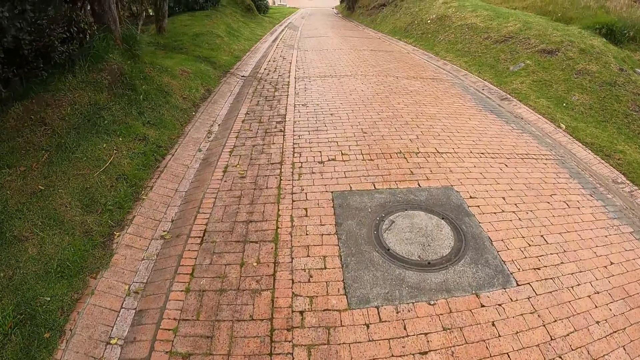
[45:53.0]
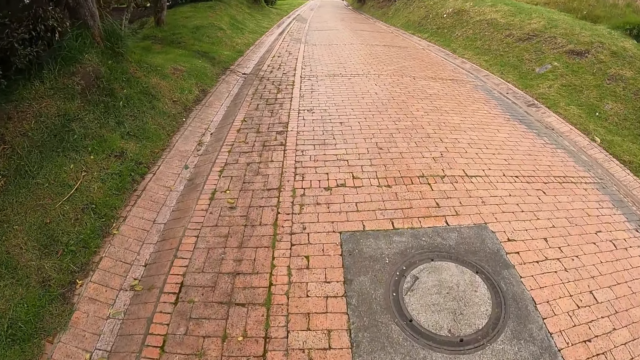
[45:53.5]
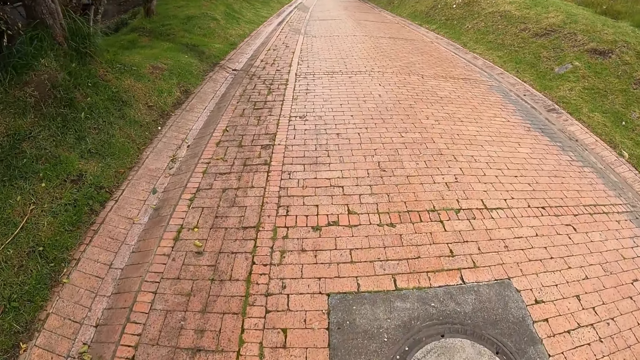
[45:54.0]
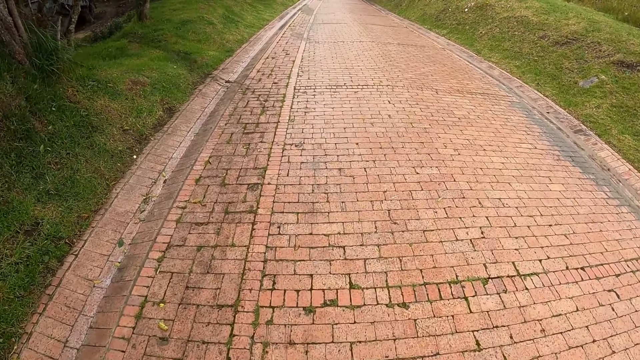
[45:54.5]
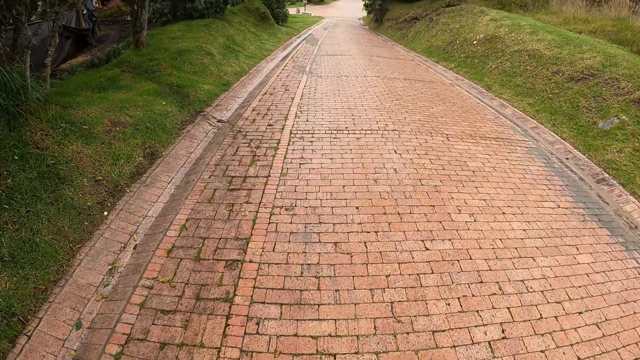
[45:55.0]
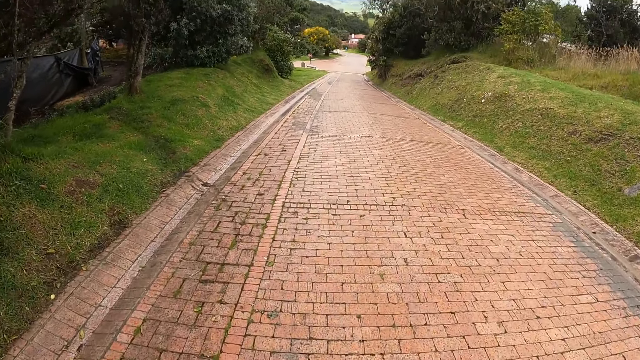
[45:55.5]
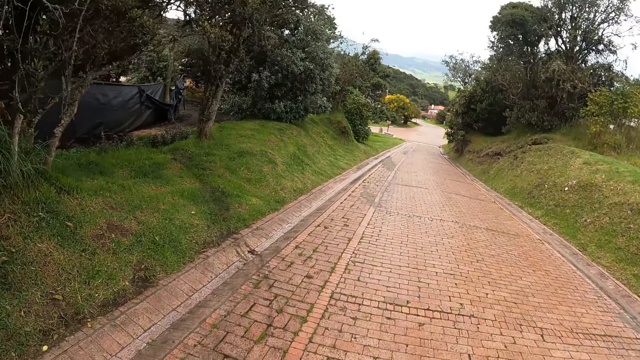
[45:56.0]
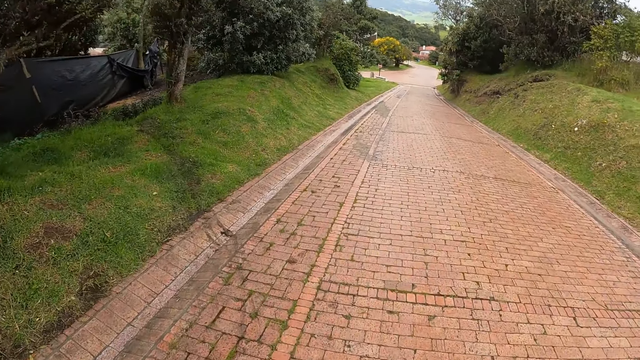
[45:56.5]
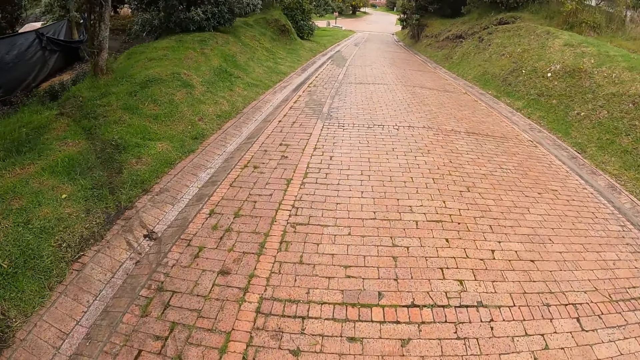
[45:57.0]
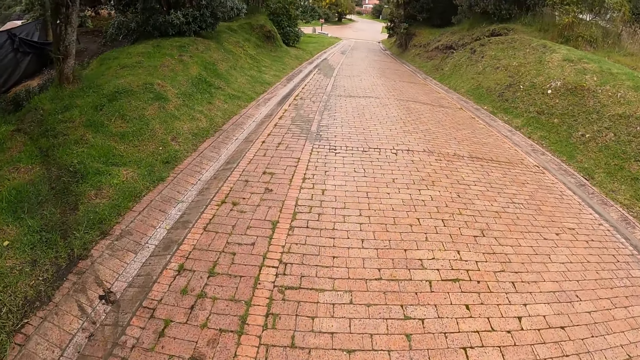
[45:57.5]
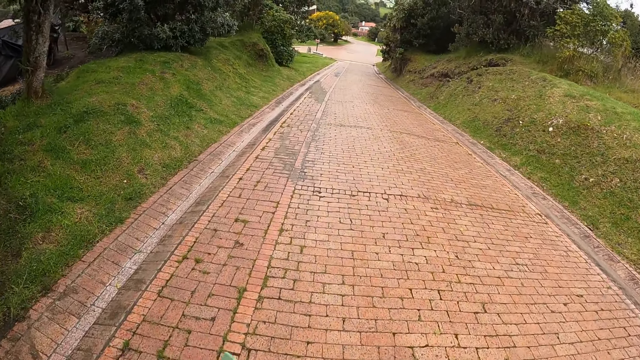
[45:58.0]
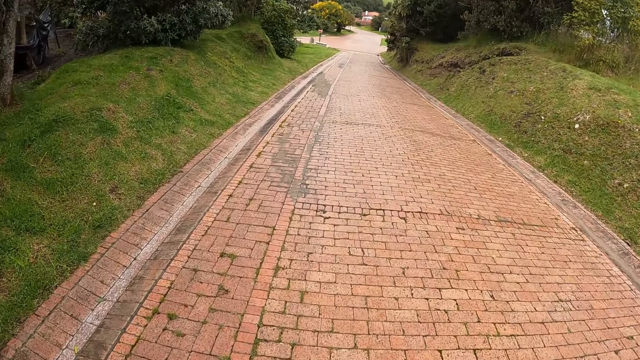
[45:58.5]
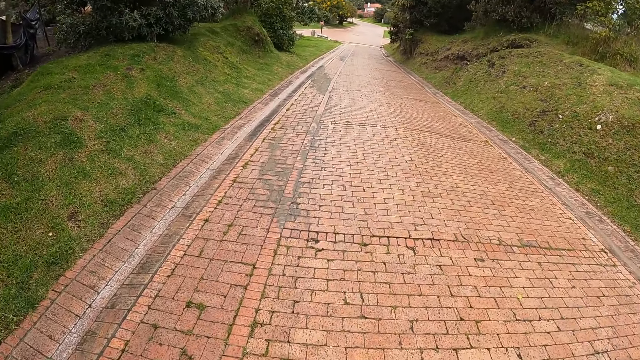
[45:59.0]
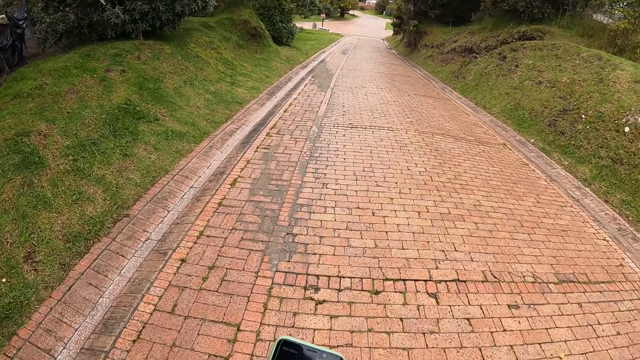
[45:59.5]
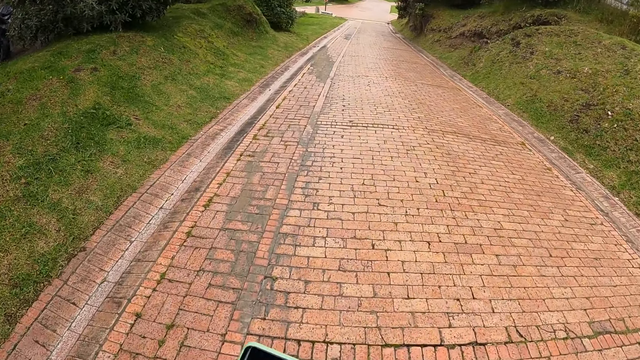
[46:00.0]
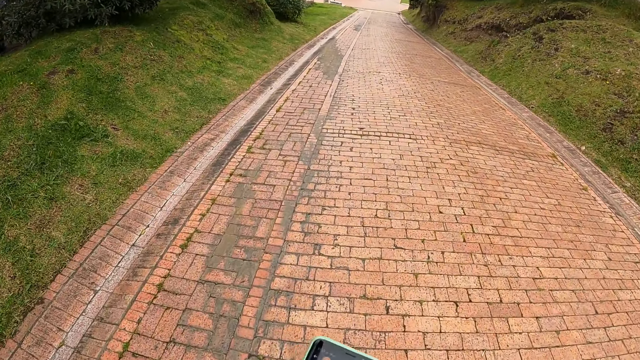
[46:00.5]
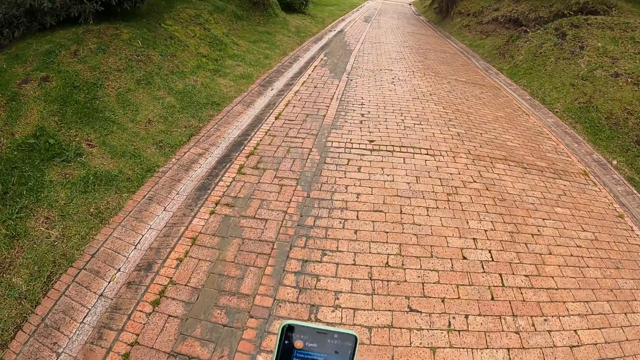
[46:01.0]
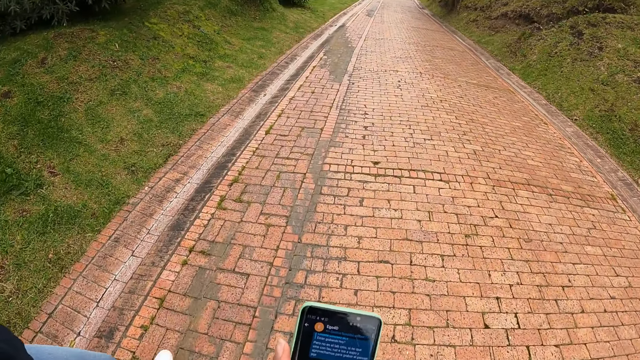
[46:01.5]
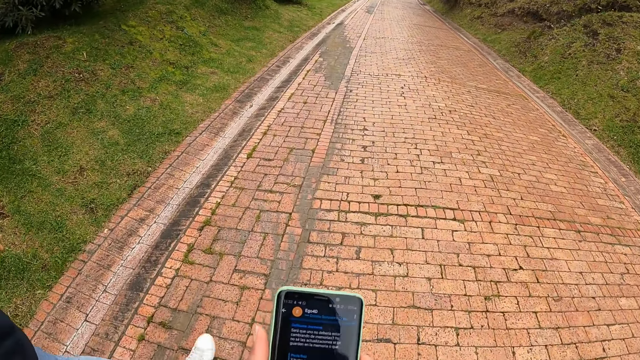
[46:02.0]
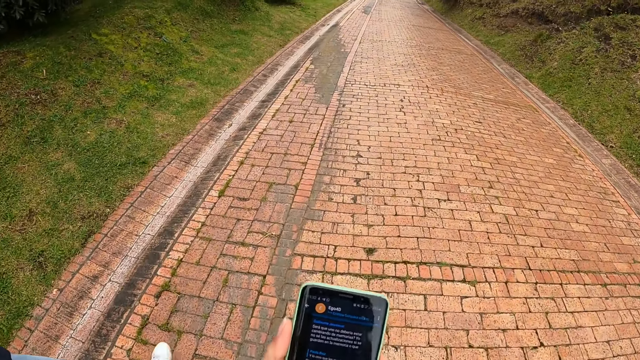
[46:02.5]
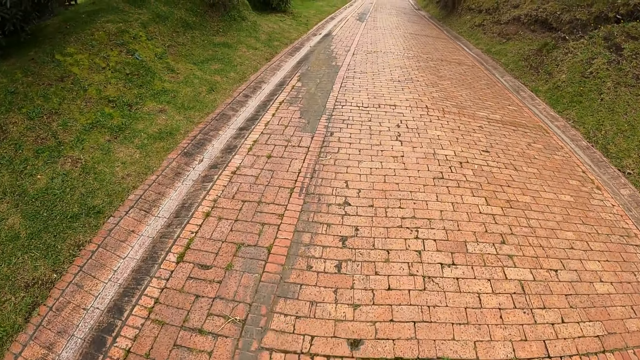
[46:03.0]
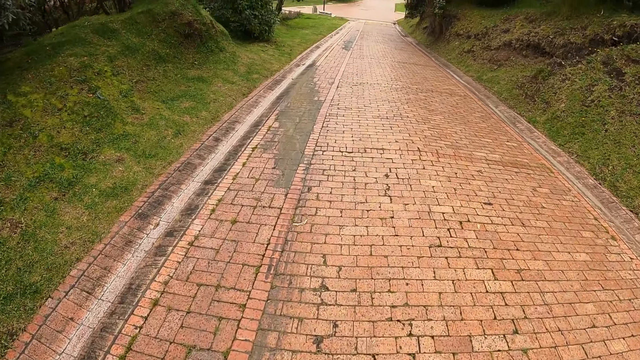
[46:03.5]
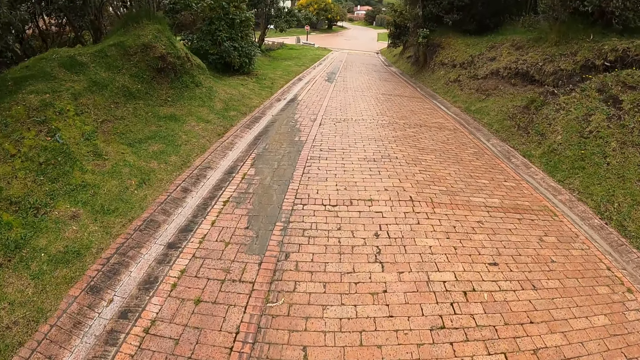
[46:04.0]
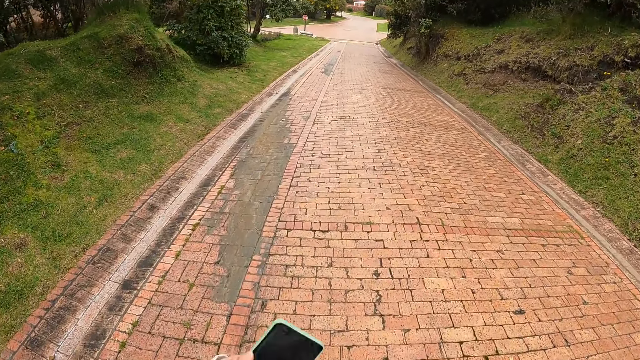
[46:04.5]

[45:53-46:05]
The camera wearer looks at the phone.

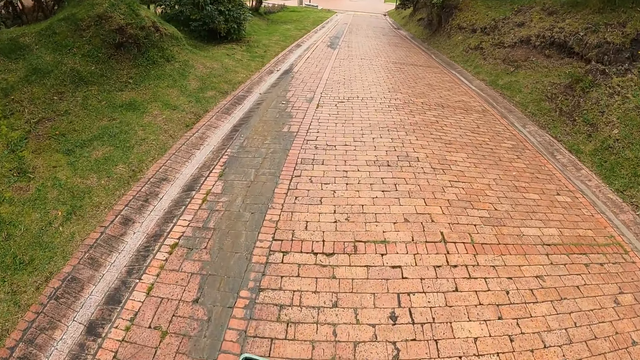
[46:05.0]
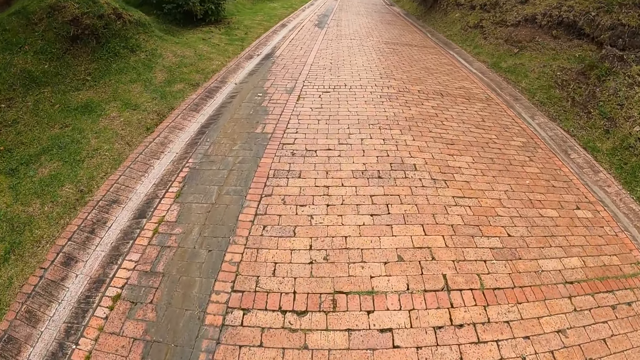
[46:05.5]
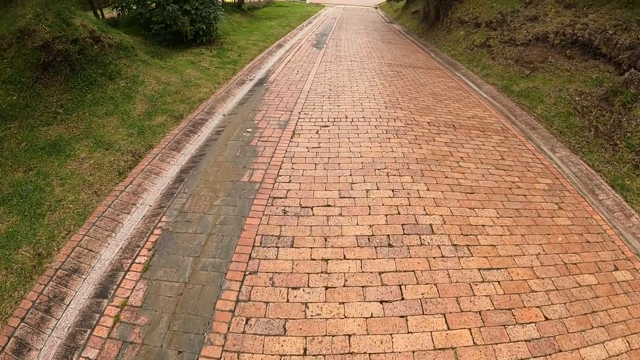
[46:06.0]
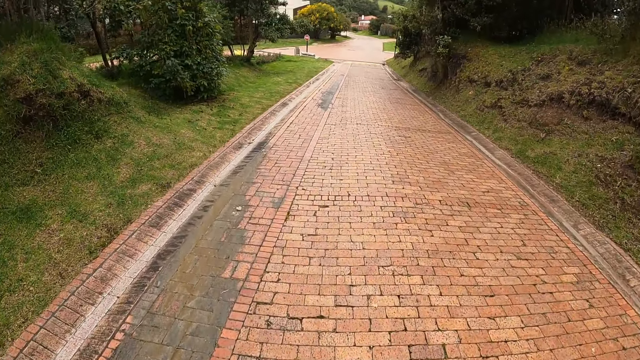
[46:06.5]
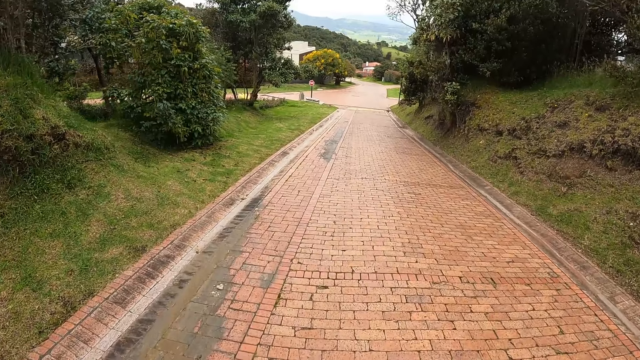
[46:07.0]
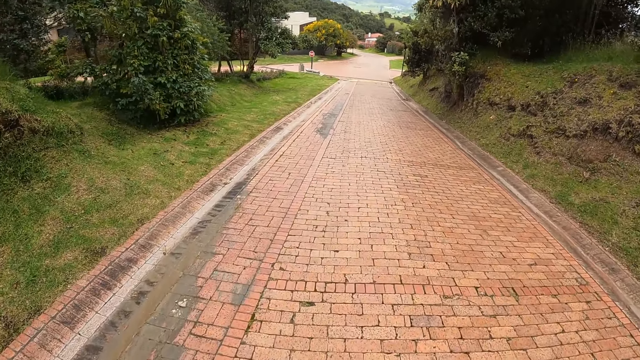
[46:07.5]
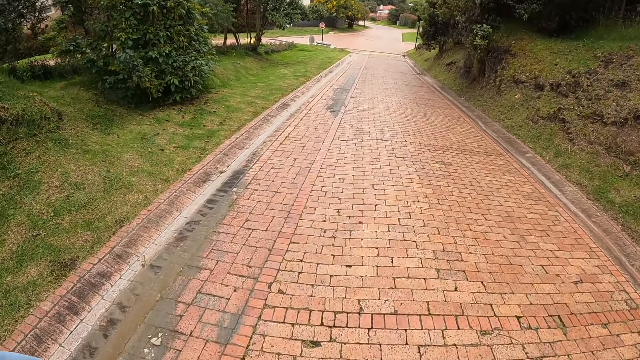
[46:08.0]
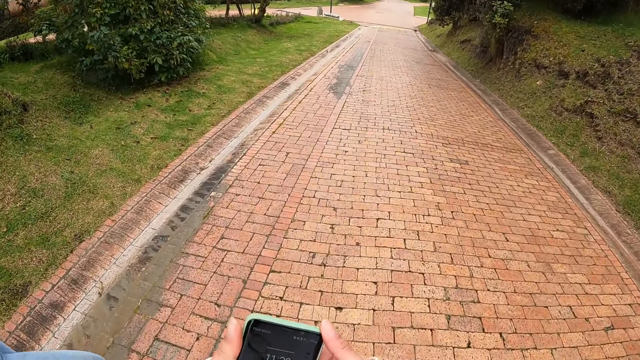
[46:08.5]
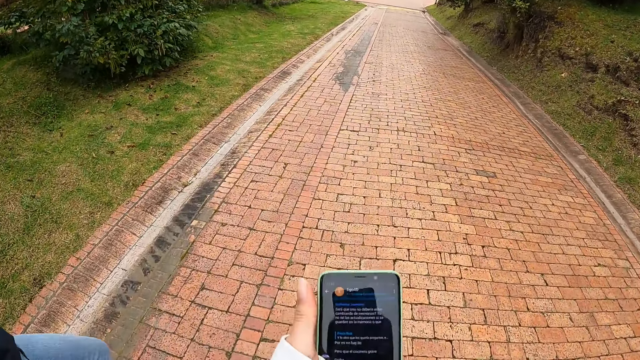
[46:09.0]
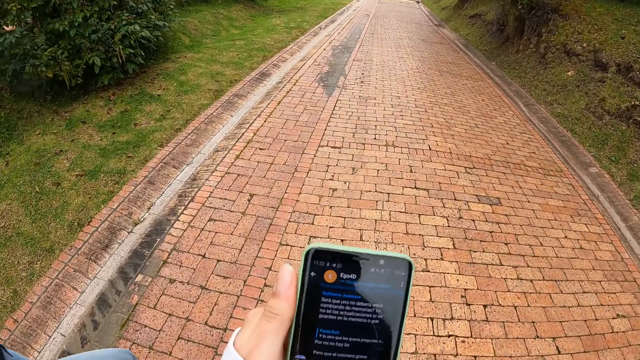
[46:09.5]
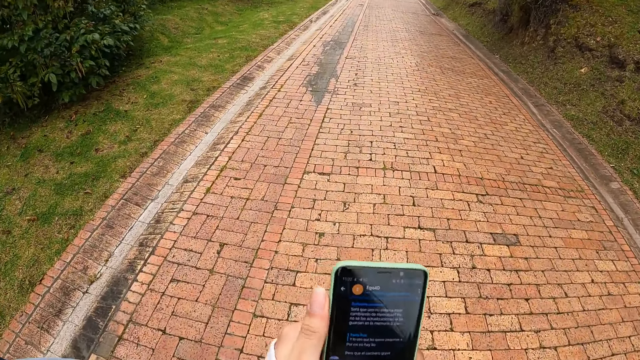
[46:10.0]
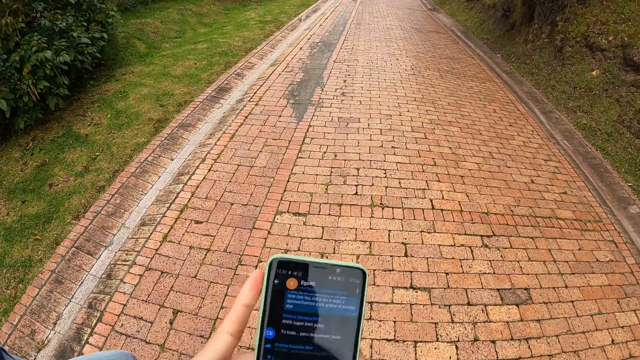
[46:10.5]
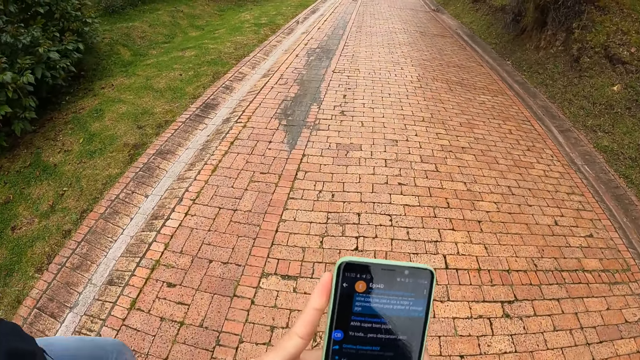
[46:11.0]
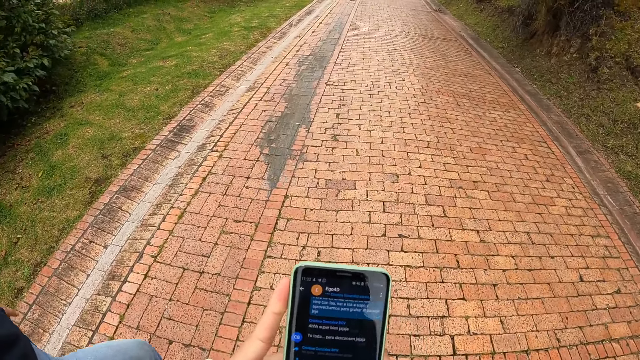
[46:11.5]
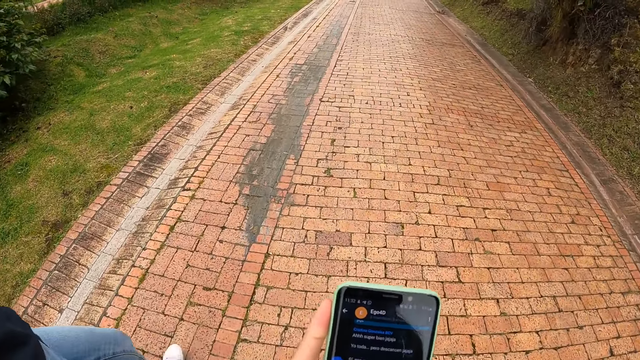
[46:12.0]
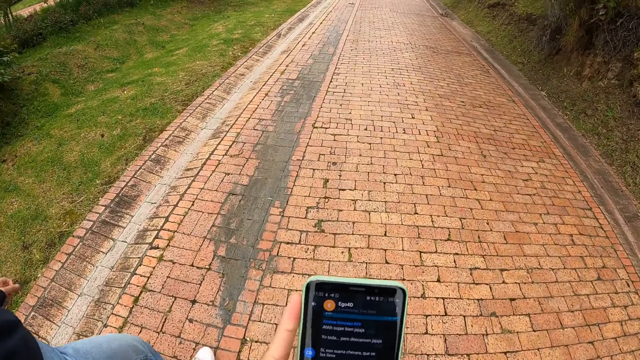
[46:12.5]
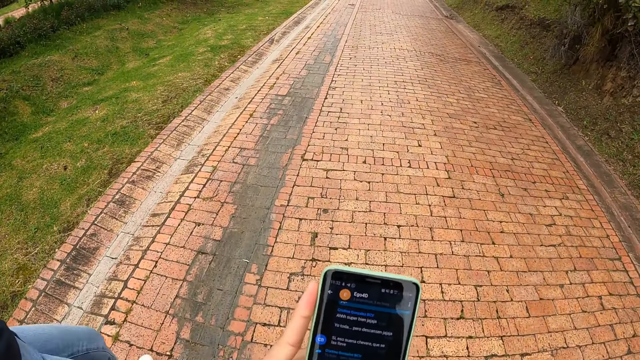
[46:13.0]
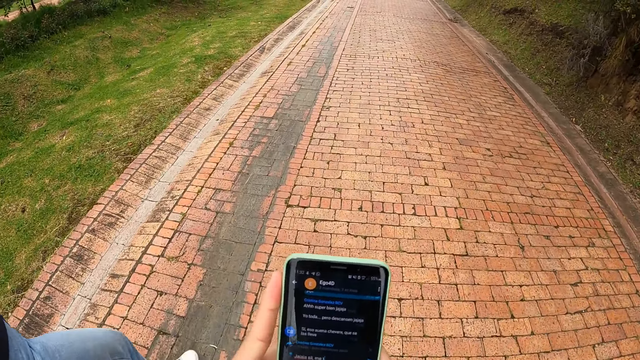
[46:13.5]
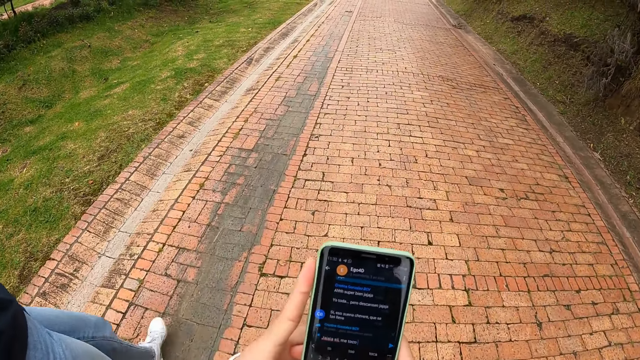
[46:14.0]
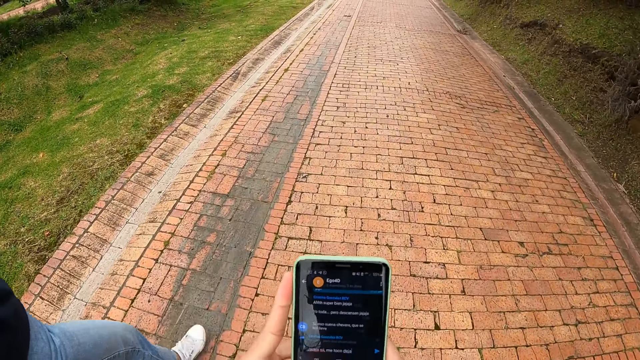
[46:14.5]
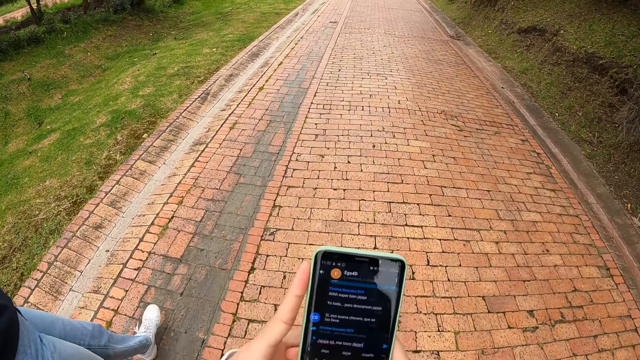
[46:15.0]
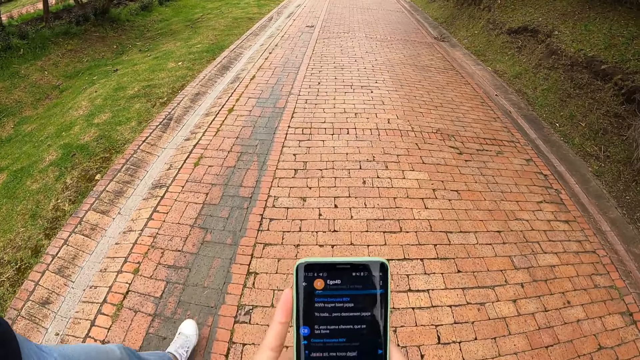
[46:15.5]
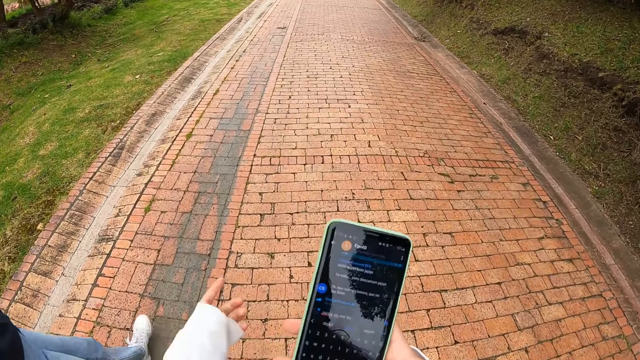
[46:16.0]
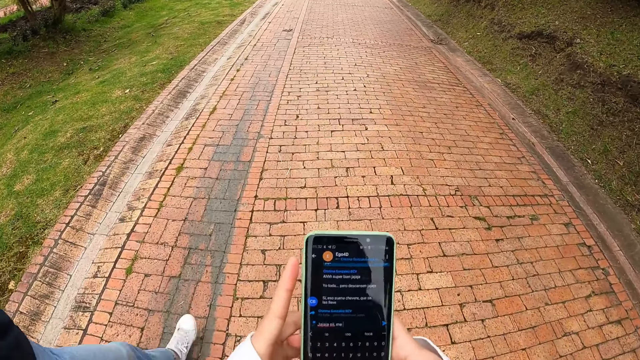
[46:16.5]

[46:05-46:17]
The camera wearer operates the phone with both hands.
